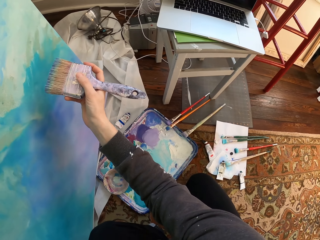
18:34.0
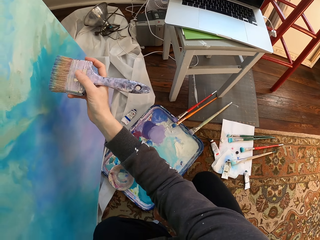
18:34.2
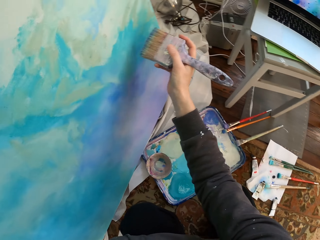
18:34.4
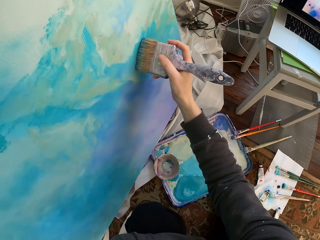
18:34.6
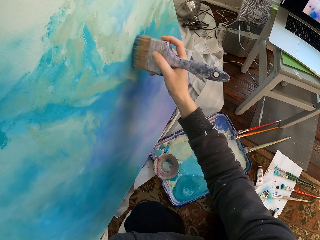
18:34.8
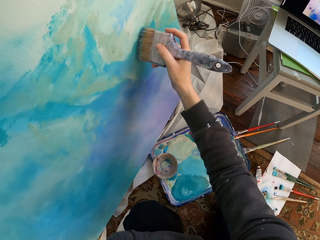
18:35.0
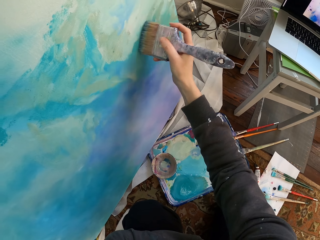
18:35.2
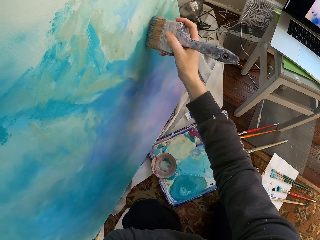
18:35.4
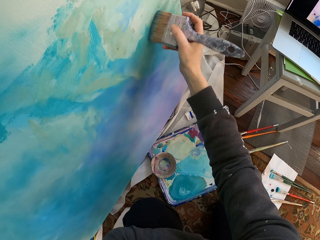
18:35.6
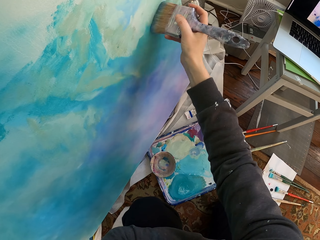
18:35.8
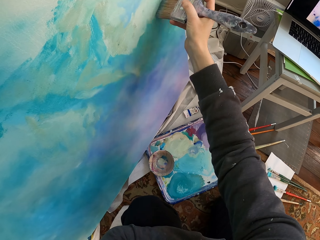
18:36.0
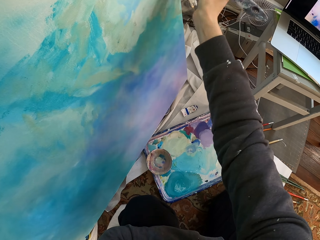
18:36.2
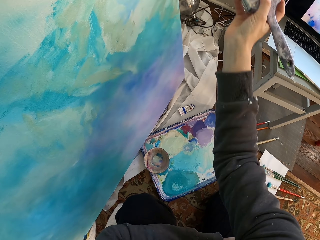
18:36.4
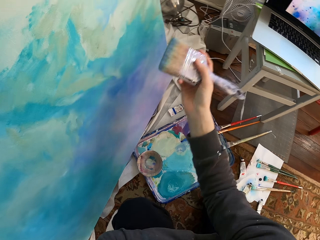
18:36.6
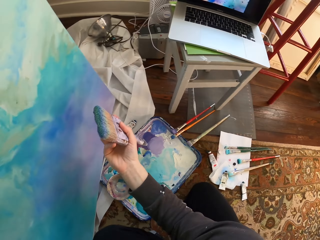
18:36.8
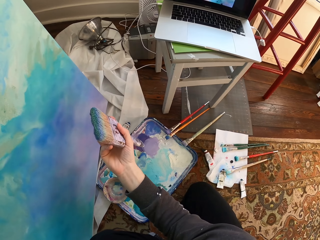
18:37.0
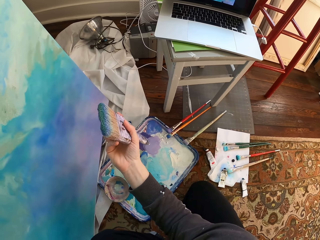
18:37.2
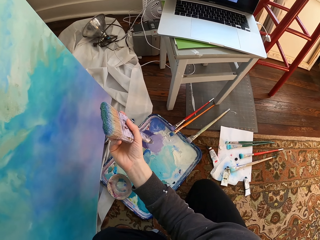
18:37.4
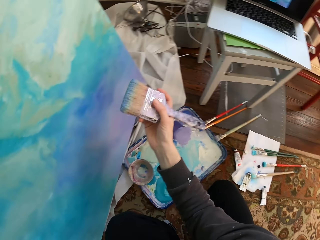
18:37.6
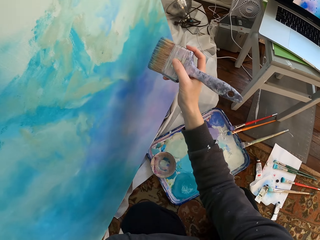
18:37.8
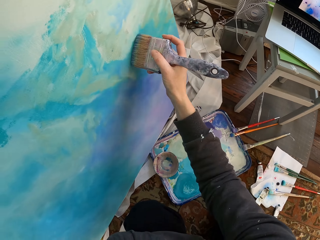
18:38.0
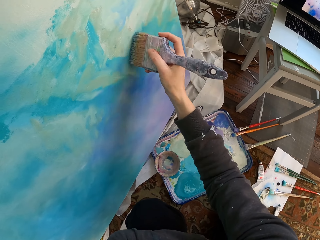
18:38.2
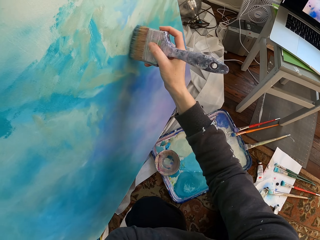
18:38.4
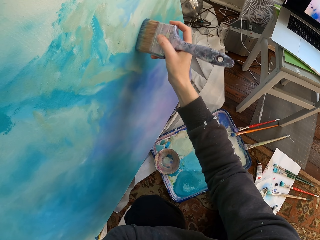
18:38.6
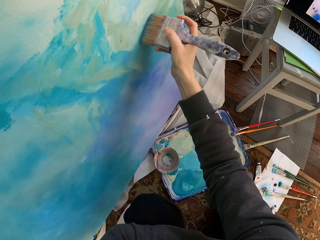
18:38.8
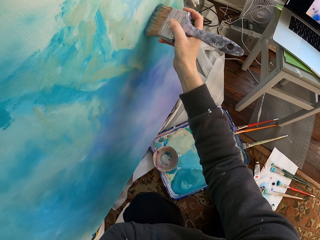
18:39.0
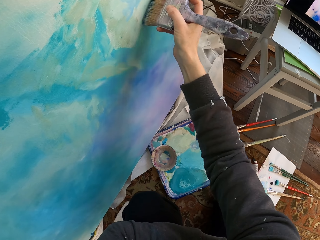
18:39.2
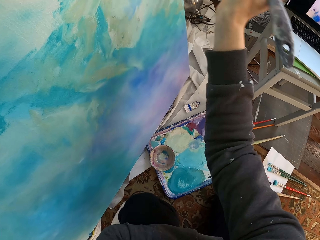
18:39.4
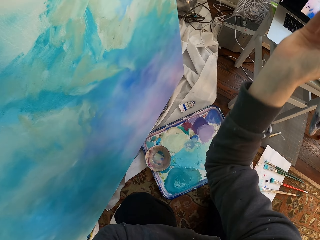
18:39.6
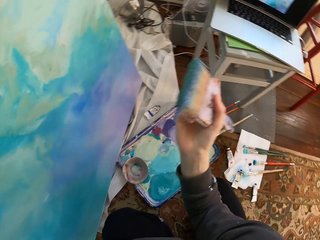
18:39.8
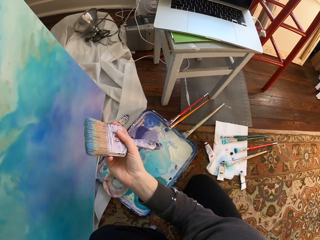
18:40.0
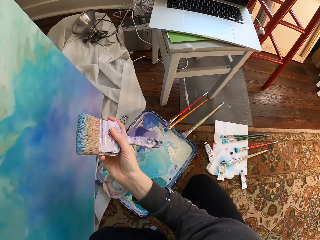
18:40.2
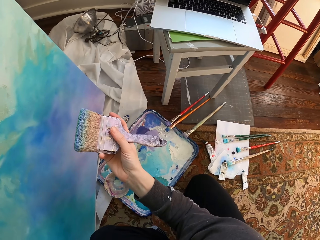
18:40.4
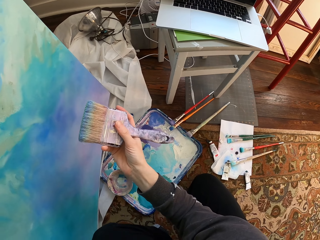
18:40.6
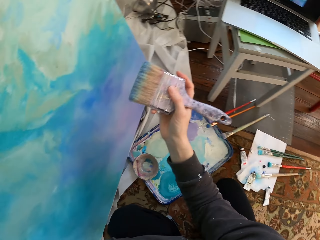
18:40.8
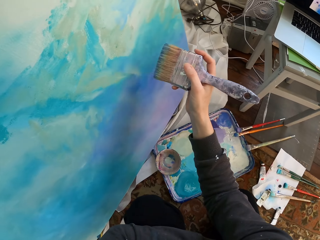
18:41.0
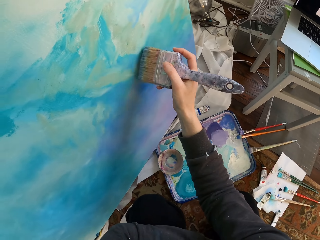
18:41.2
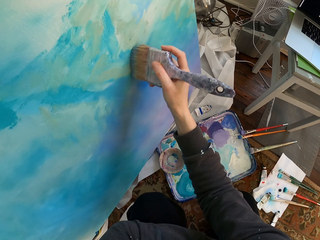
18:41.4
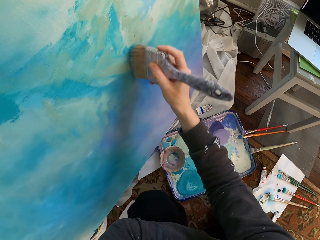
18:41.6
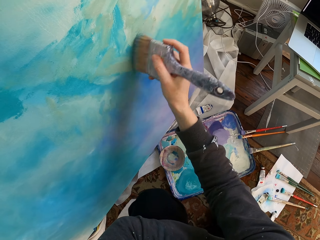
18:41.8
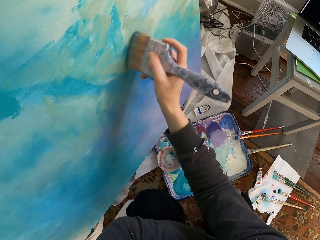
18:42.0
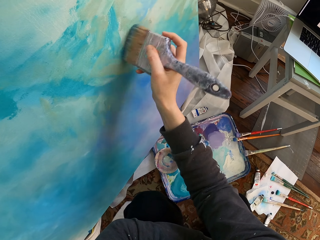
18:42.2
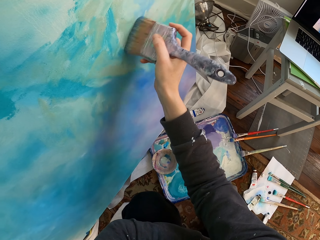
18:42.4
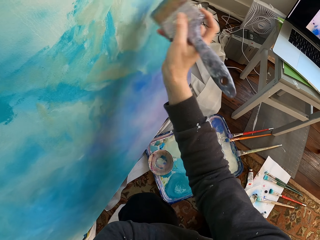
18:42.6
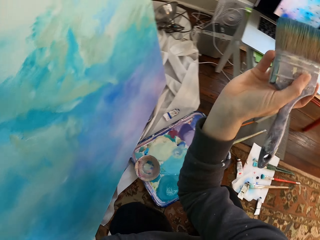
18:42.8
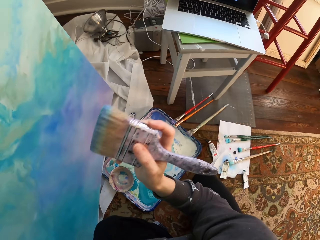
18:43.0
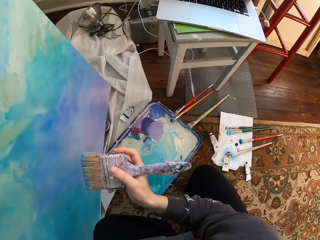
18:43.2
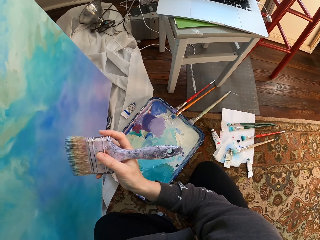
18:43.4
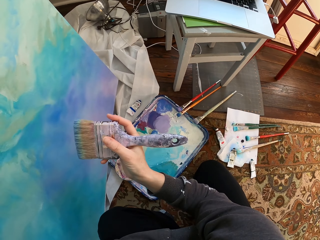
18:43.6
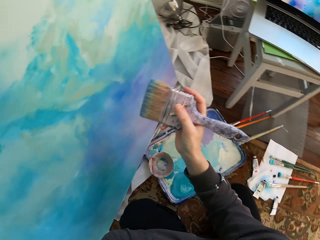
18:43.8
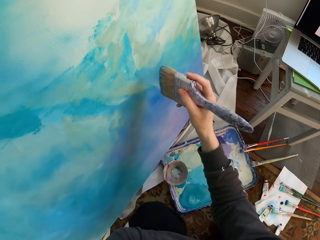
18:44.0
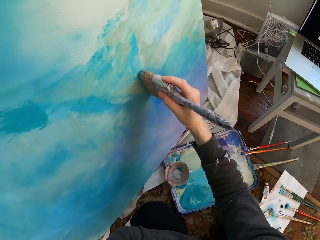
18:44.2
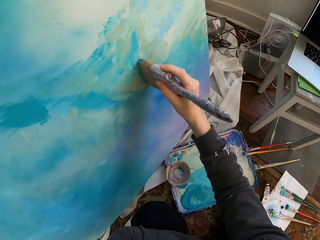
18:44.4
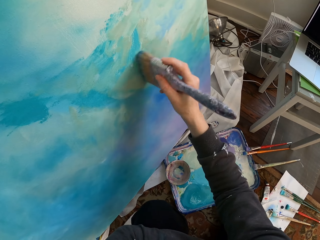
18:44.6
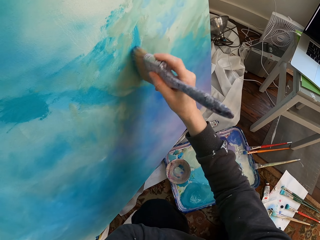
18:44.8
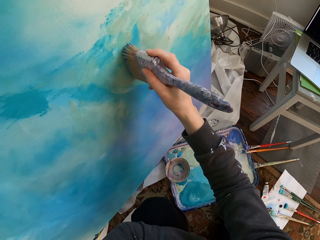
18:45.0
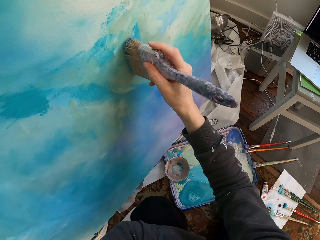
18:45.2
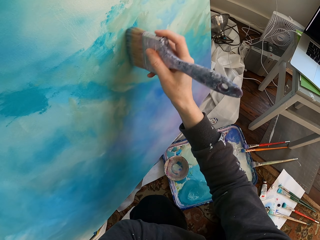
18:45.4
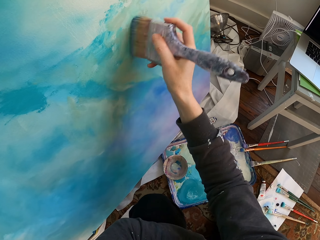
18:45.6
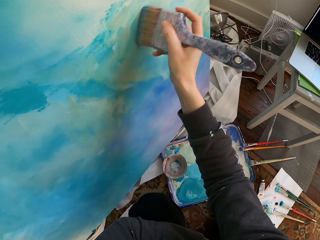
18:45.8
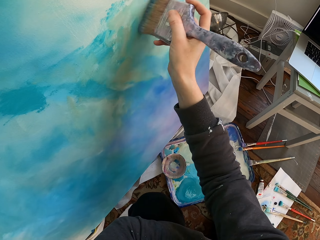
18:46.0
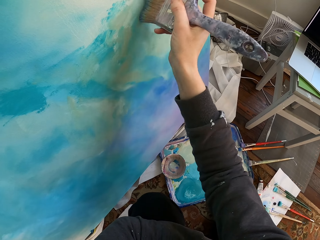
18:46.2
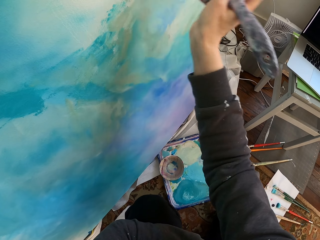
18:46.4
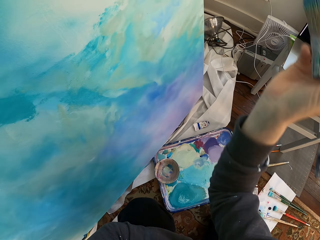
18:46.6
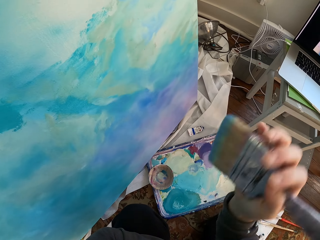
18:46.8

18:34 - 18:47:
The camera wearer removes a brush from a painting. They paint. They remove the brush from the painting. They paint.

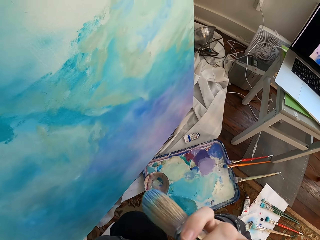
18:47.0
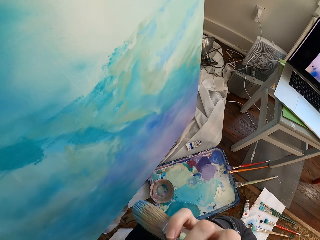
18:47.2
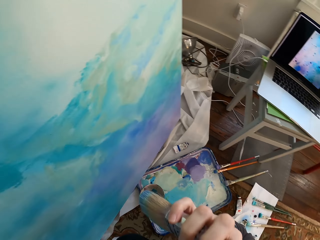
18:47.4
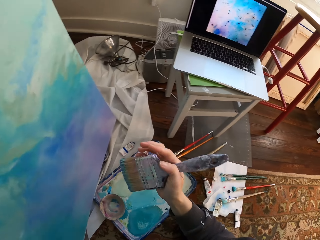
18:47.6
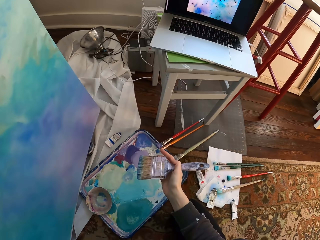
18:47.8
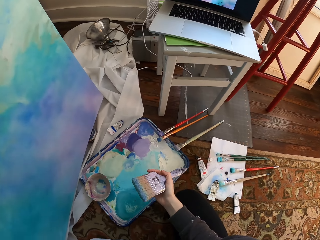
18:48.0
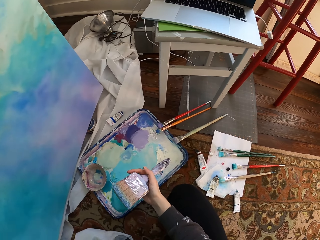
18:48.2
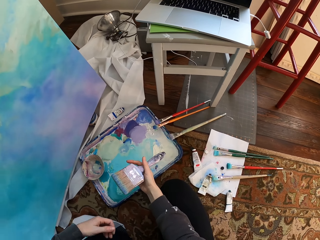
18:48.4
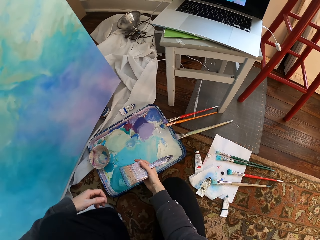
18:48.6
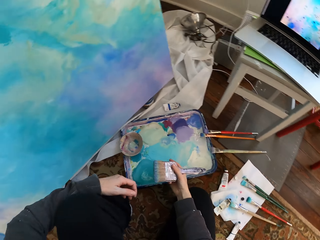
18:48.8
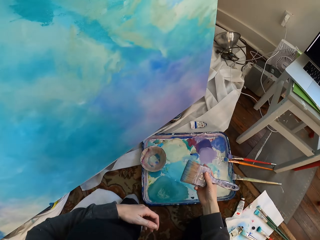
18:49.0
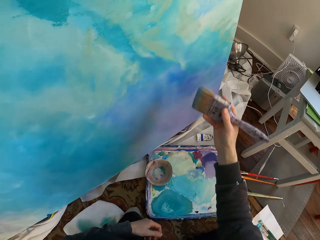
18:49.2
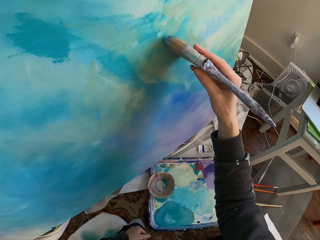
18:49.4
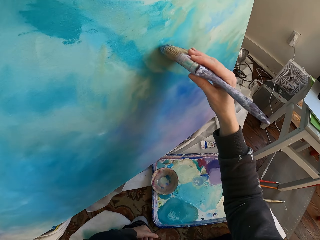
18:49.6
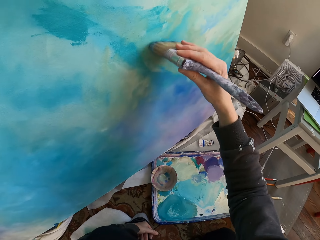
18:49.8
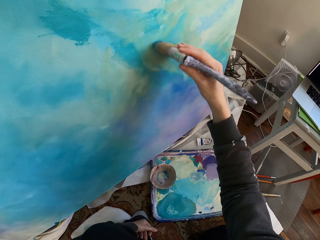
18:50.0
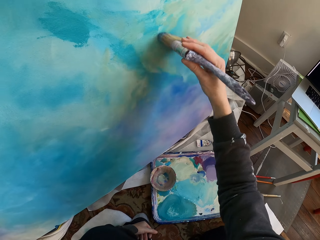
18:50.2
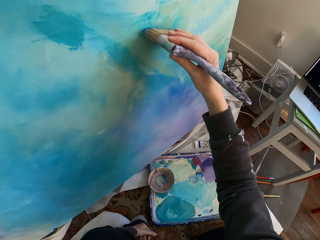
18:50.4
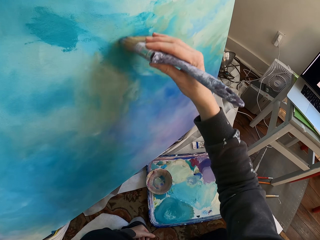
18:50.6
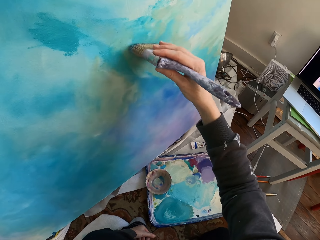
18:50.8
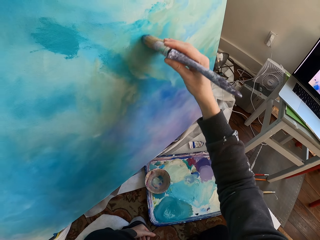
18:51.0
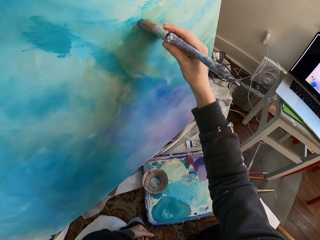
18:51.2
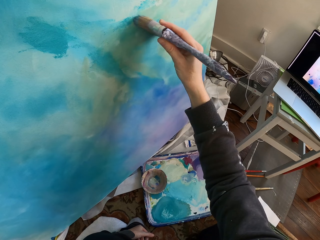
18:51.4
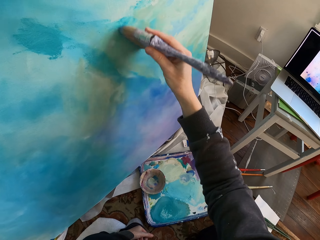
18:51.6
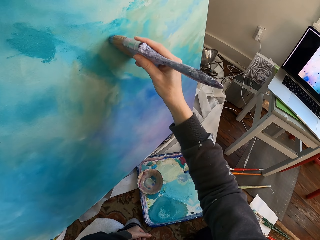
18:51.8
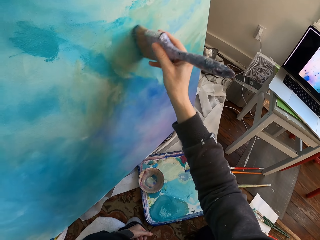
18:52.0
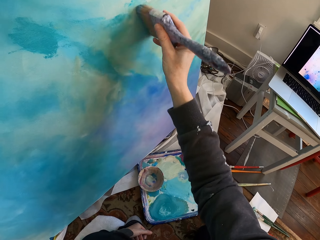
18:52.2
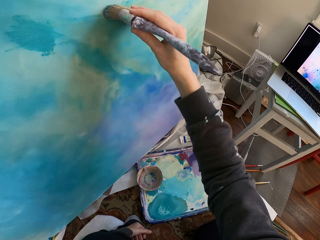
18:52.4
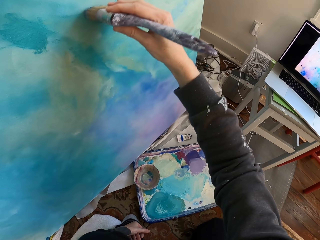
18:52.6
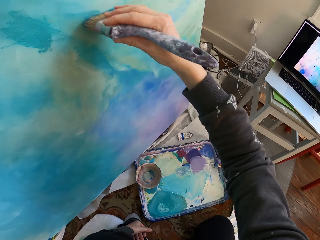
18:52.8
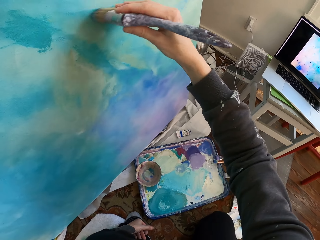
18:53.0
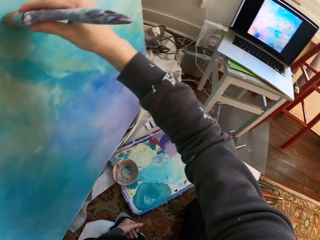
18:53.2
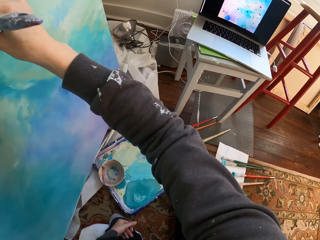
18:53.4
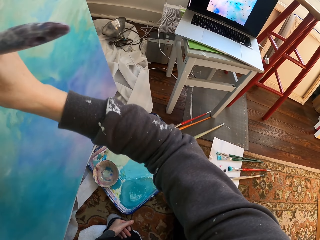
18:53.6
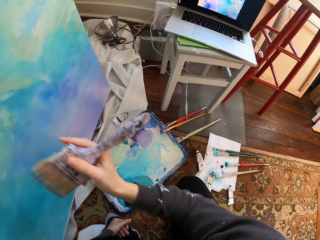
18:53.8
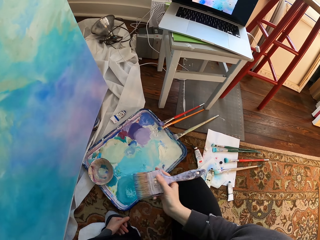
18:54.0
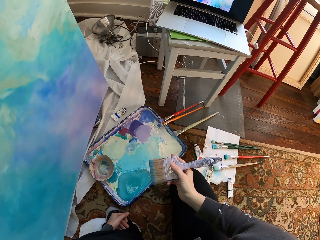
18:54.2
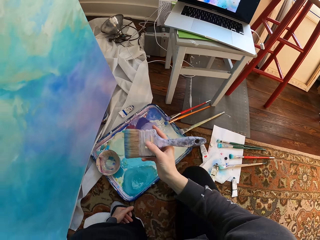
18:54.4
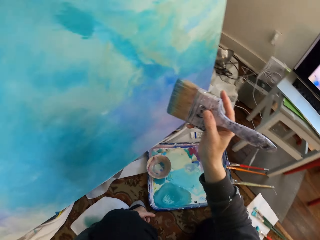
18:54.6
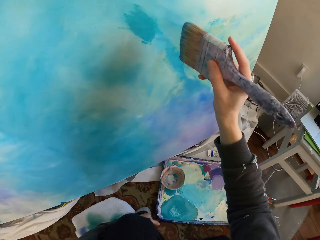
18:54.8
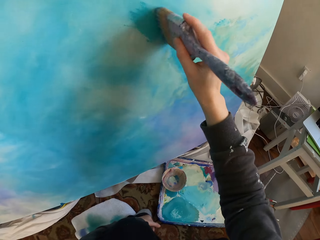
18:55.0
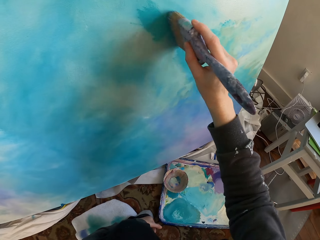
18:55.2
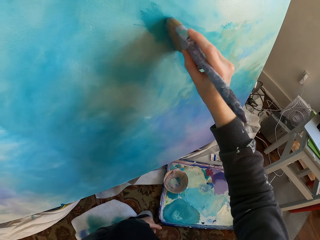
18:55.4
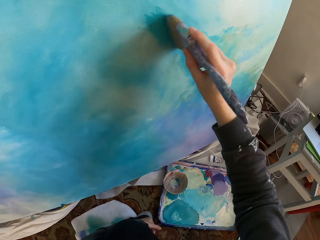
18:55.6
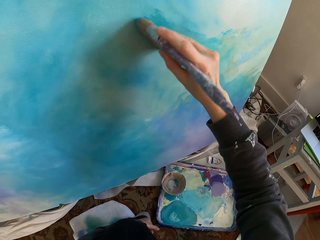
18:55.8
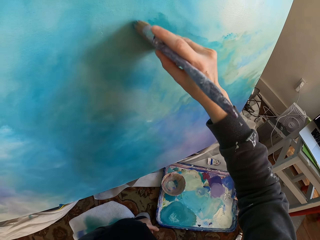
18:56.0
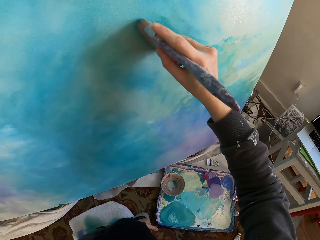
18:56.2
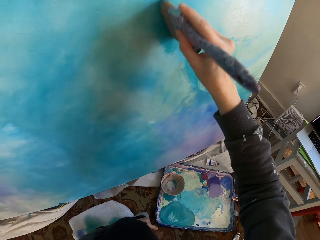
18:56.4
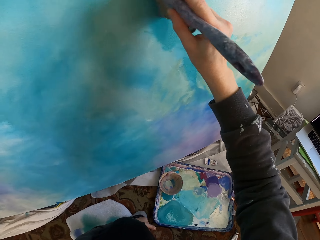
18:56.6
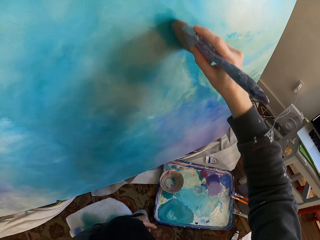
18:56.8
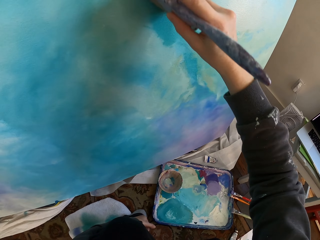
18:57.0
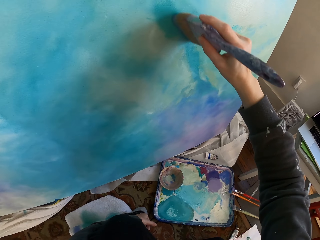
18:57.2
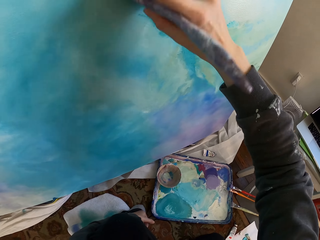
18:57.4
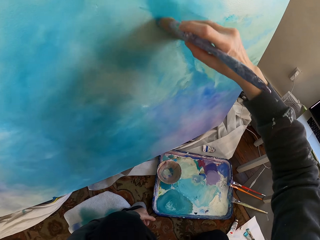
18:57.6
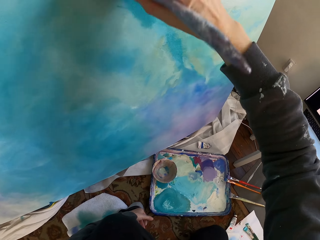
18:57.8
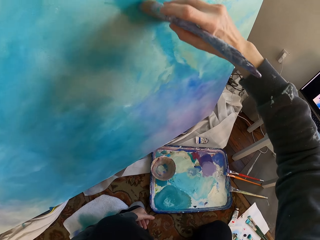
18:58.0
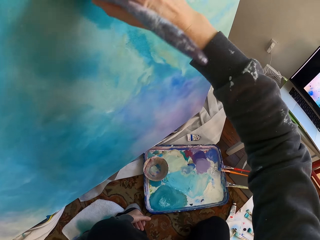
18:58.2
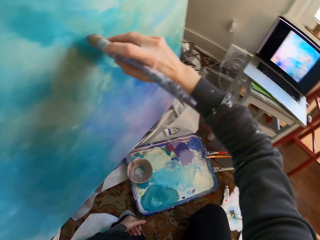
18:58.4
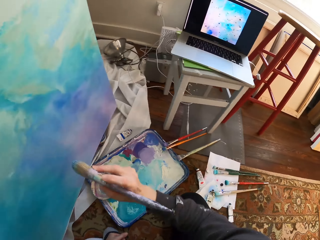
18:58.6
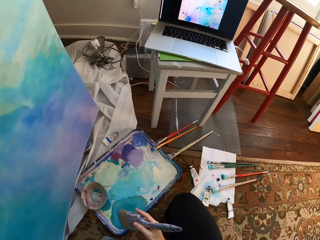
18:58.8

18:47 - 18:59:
The camera wearer touches her face. She lowers a hand holding a brush. She paints. She lowers the hand holding the brush. She paints.
